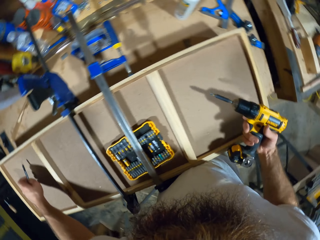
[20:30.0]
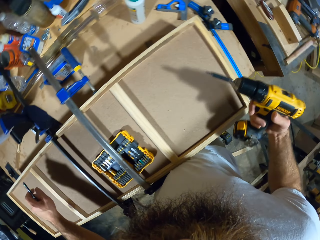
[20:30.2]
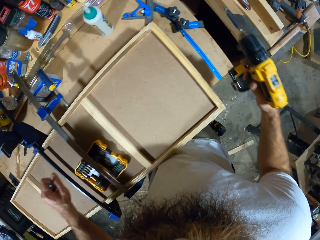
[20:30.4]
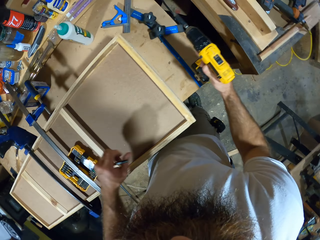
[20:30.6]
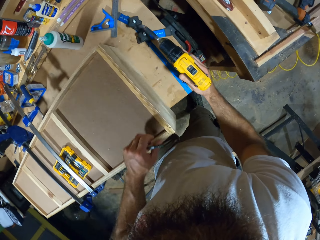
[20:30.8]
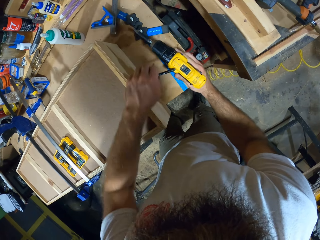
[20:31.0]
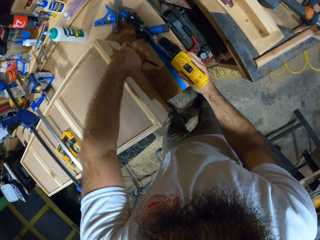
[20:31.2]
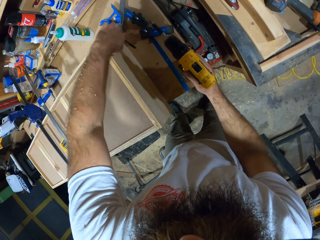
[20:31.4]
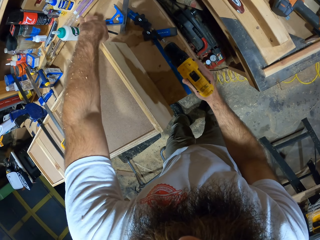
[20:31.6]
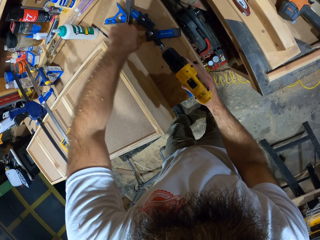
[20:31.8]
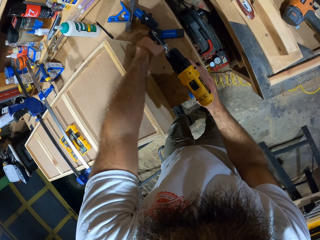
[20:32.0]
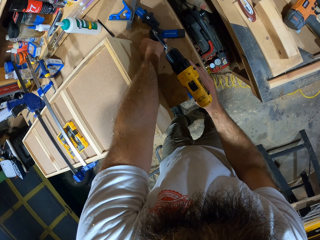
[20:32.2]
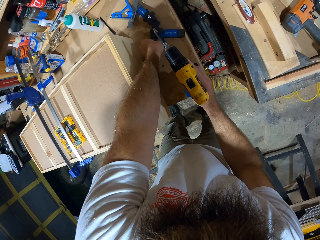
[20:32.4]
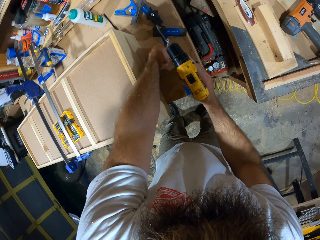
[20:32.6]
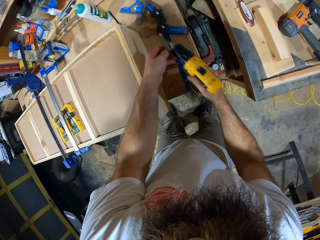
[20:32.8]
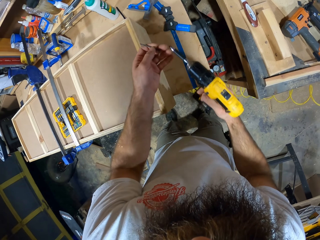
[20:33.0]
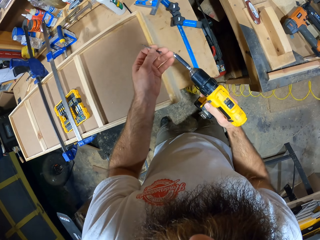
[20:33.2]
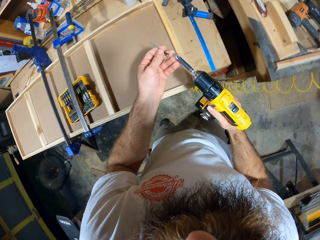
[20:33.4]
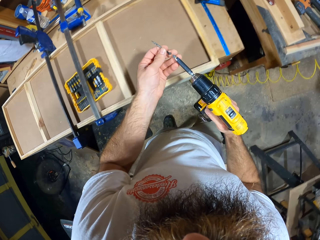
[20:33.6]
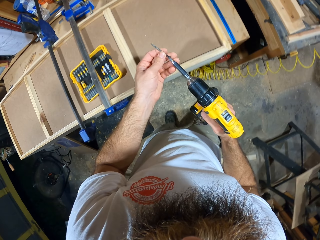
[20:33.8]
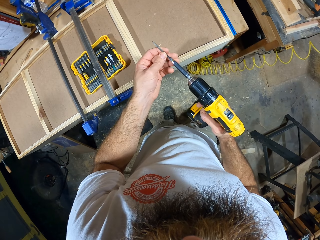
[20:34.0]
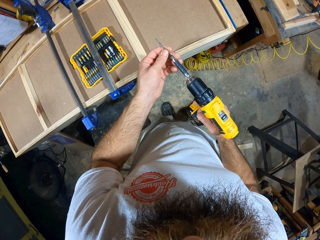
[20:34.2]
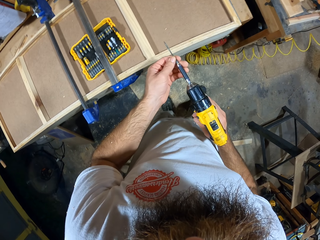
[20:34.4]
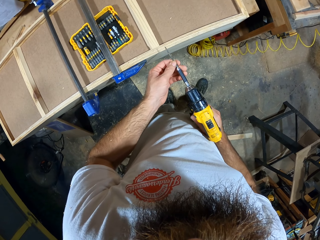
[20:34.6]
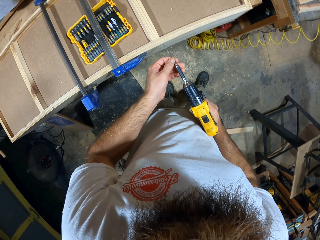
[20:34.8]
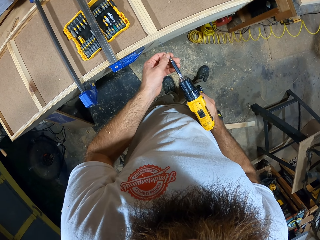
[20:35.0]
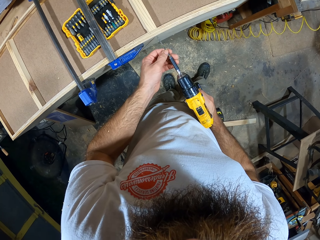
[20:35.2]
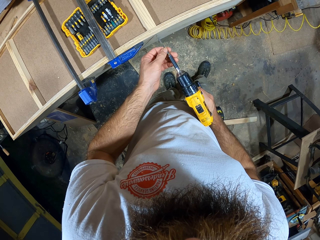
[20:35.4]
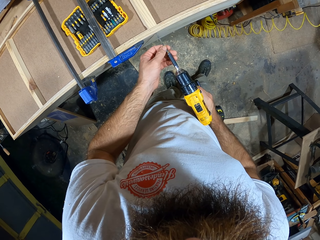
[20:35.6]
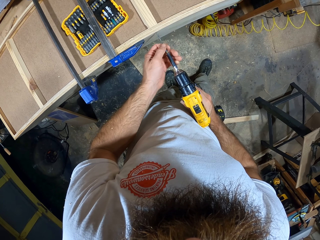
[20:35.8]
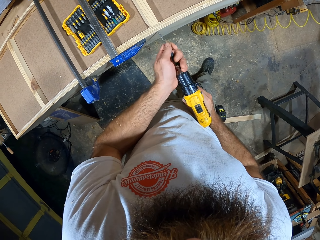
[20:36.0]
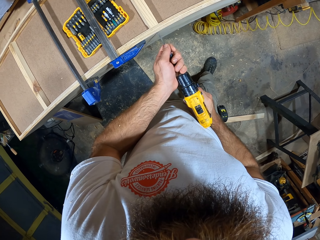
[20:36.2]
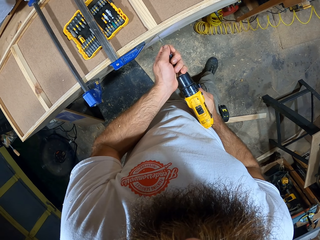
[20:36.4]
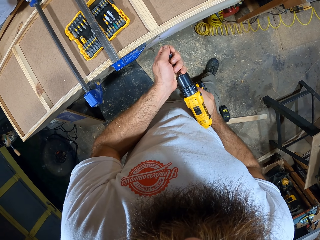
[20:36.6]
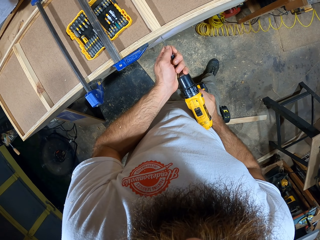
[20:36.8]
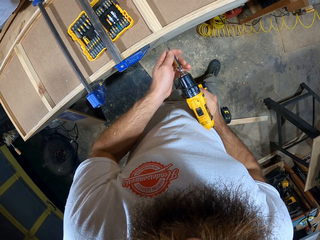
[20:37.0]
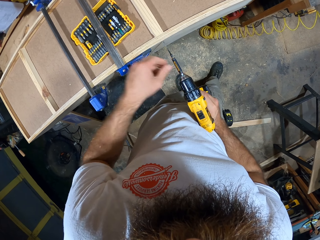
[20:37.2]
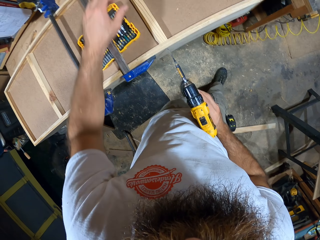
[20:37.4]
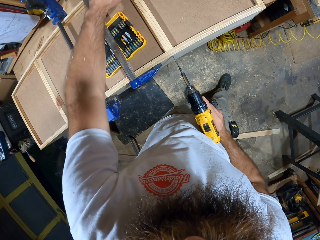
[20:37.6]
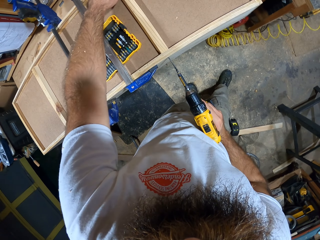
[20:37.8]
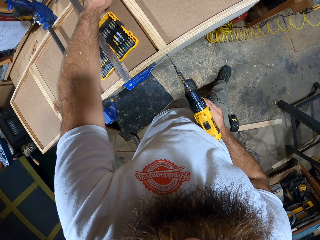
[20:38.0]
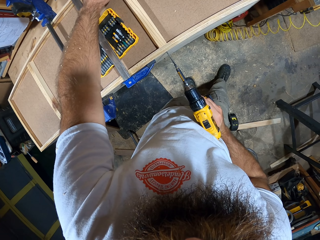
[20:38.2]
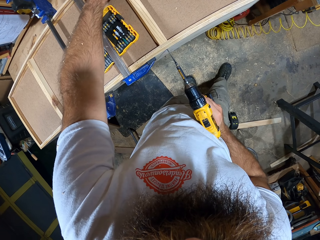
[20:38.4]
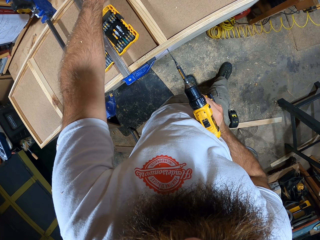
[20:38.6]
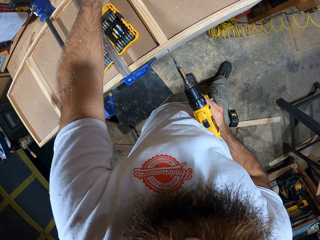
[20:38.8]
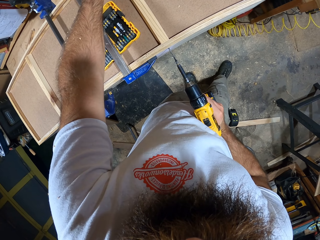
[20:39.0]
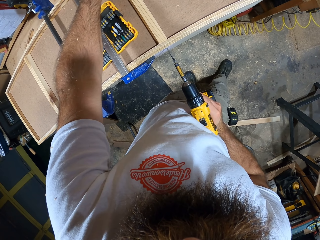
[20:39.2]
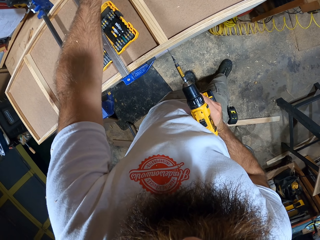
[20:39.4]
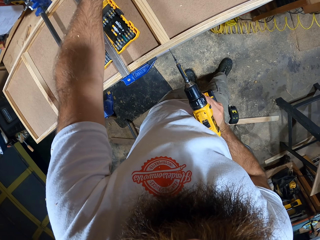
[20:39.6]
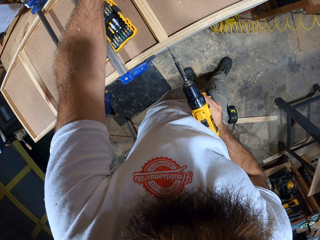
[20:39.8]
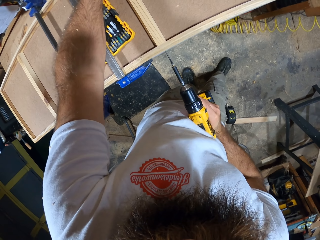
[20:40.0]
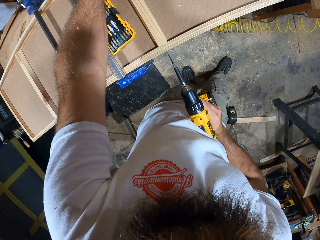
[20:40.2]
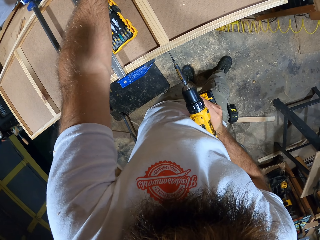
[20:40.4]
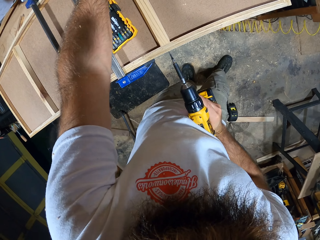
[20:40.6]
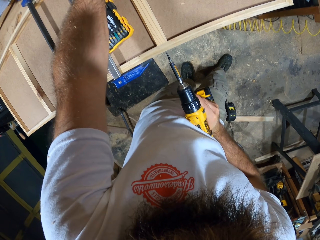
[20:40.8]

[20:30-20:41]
The camera wearer moves his hands. He drops the pencil on the table with his left hand. He picks up a screw or nail from the table with his left hand. He picks up a screw from a pack of screws on the woodwork with his left hand. He inserts the nail. He drills on the woodwork with the drill gun in both hands. He fixes the timber. He holds the woodwork with his left hand.

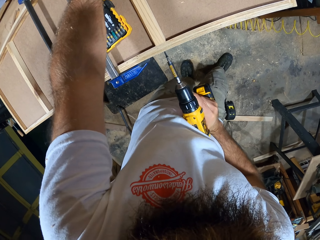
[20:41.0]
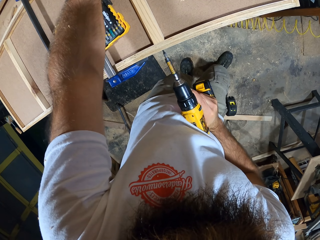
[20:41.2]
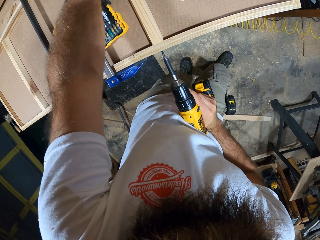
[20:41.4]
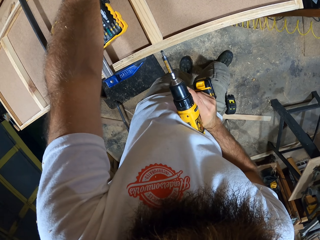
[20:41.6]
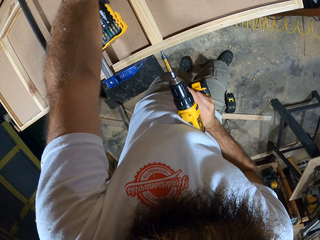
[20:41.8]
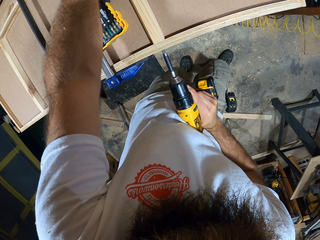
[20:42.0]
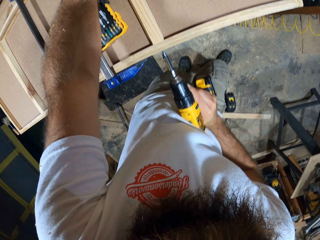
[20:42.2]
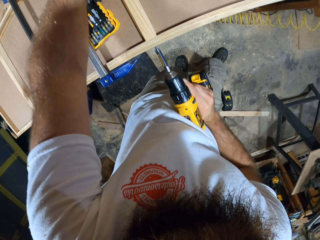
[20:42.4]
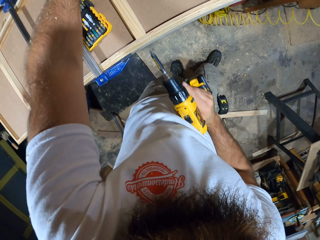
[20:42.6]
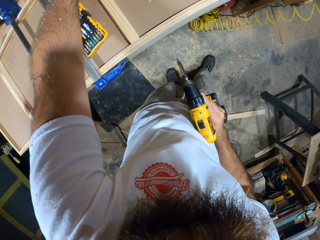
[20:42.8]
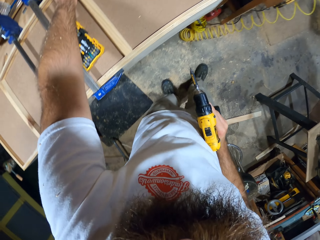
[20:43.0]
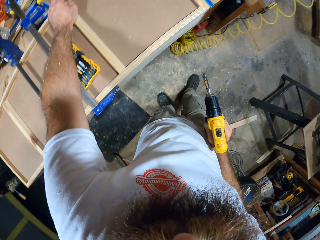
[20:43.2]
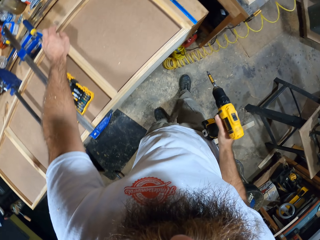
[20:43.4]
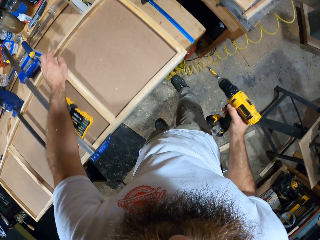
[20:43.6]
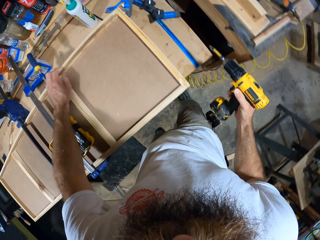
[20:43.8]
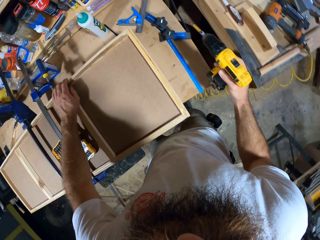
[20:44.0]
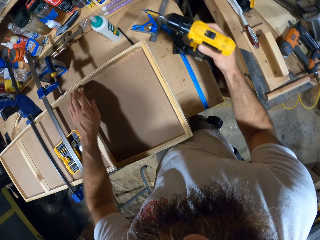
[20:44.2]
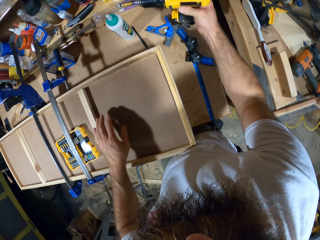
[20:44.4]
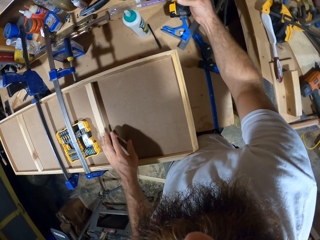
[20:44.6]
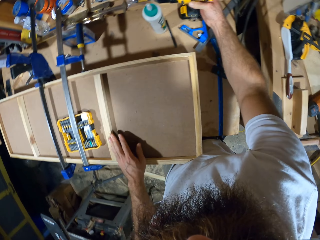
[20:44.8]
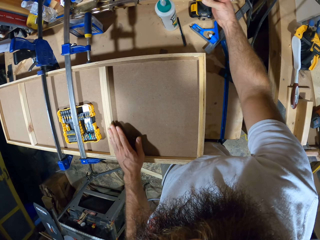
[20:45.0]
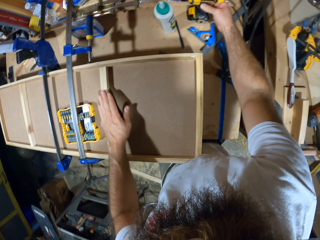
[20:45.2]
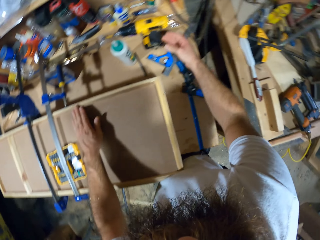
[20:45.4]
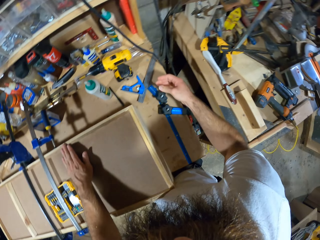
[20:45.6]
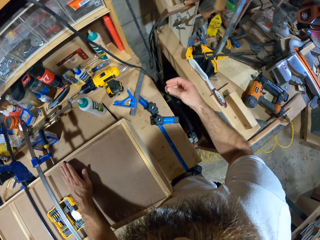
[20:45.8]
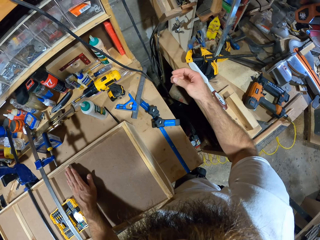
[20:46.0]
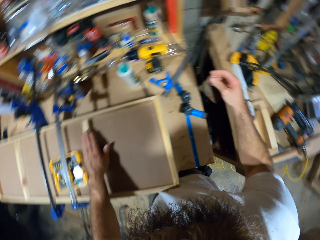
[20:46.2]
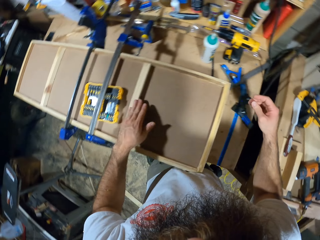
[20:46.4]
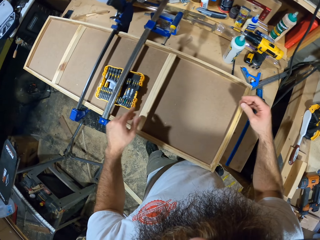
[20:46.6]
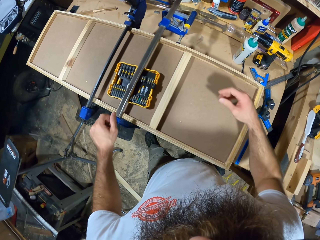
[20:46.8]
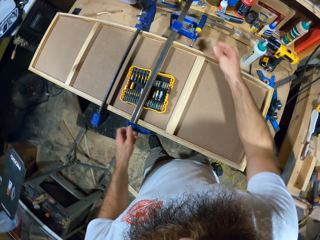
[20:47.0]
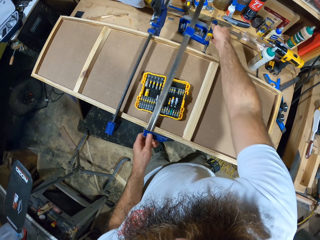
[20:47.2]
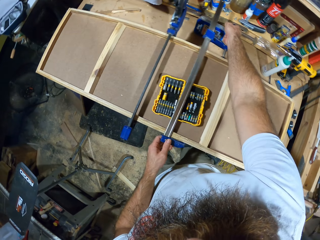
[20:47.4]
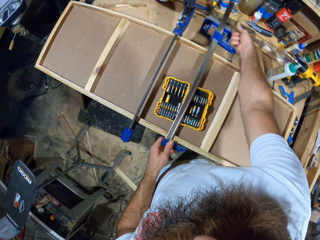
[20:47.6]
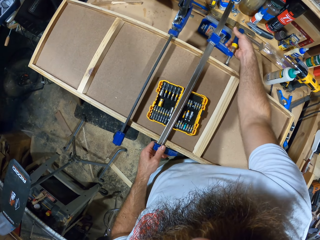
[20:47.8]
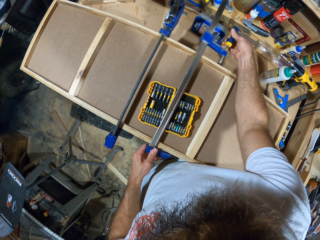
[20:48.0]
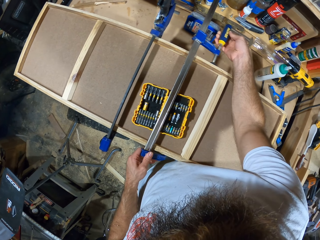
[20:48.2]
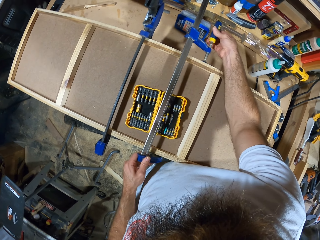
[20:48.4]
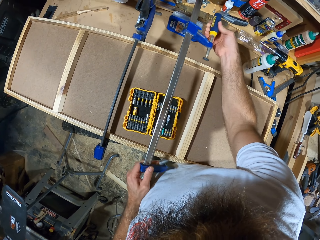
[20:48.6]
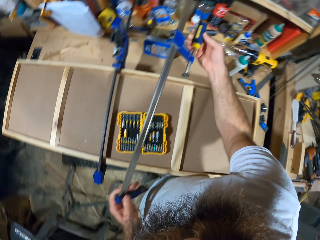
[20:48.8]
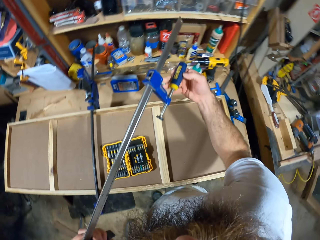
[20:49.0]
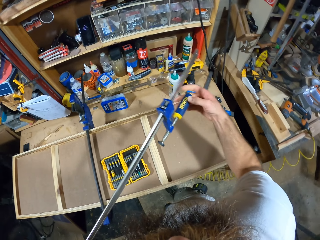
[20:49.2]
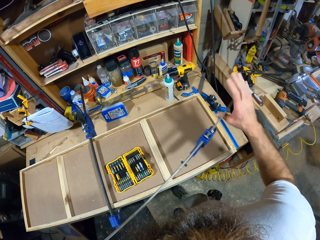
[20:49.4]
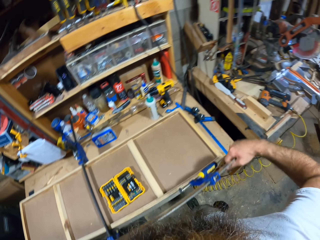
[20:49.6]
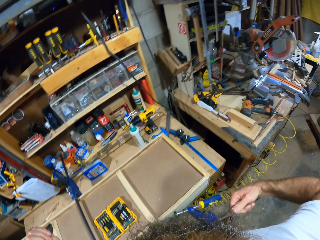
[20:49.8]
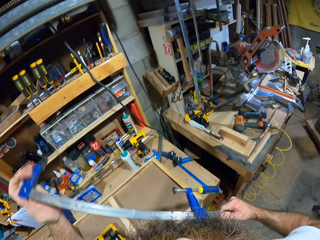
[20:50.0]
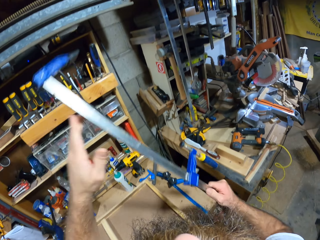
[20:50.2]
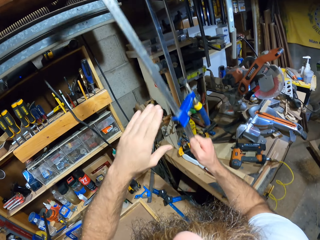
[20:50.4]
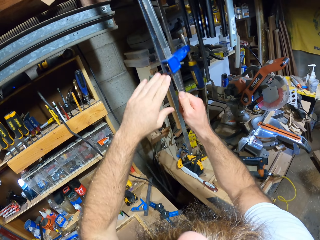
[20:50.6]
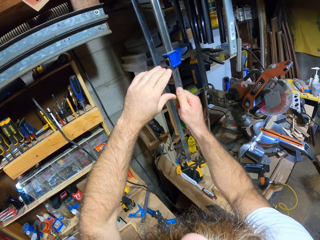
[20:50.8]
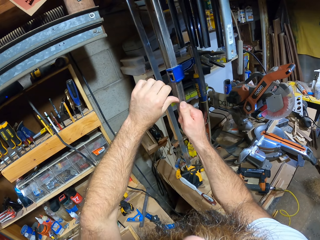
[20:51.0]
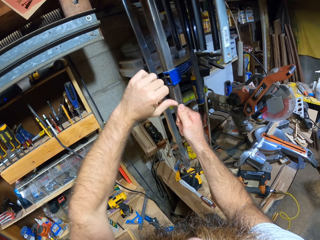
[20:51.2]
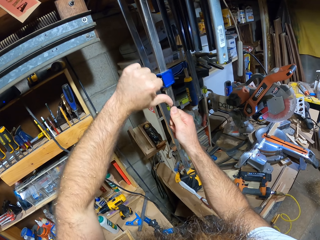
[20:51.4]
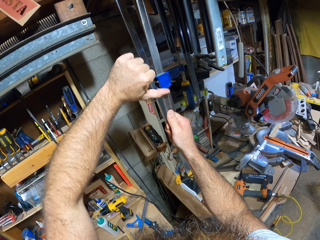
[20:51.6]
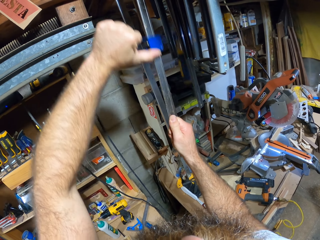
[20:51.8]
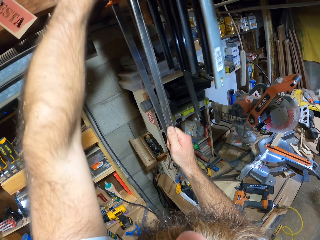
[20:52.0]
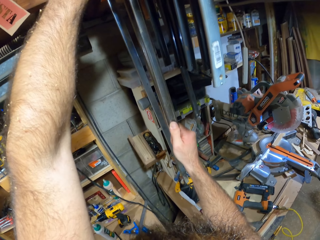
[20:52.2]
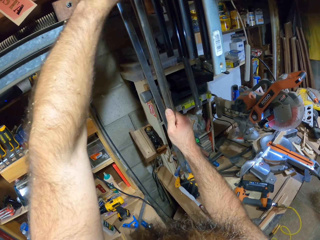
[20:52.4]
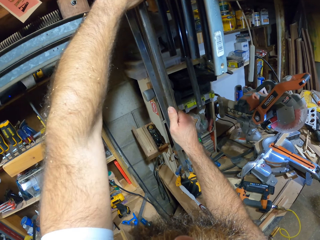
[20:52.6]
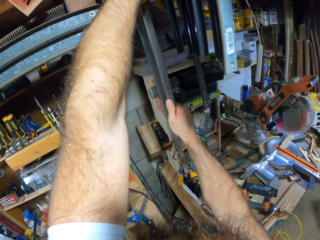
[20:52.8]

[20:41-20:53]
The camera wearer moves his hands. He drops the drill gun on the table with his right hand. He moves his hands. He removes the wood clamp on the woodwork with both hands. He hangs the wood clamp on the cupboard with both hands.
